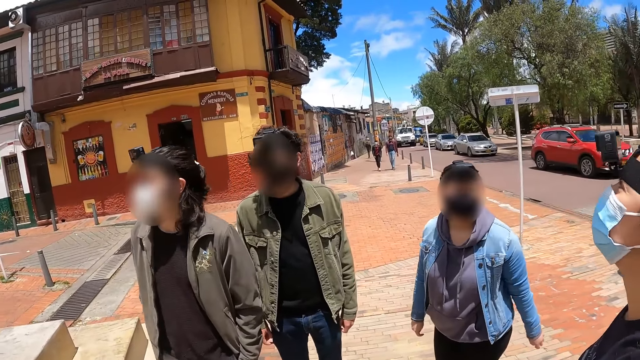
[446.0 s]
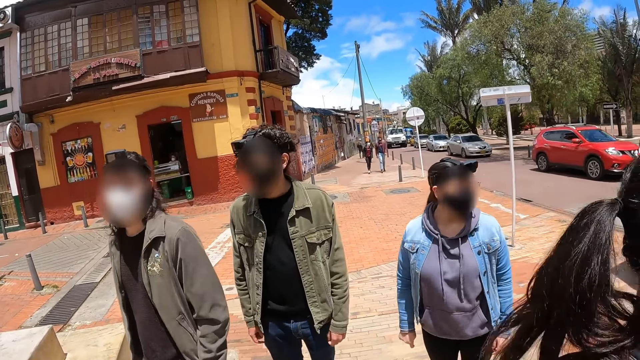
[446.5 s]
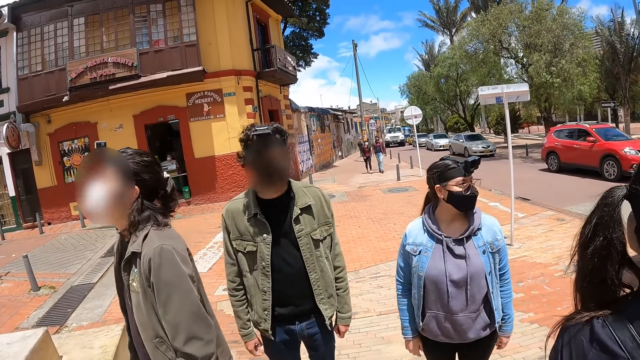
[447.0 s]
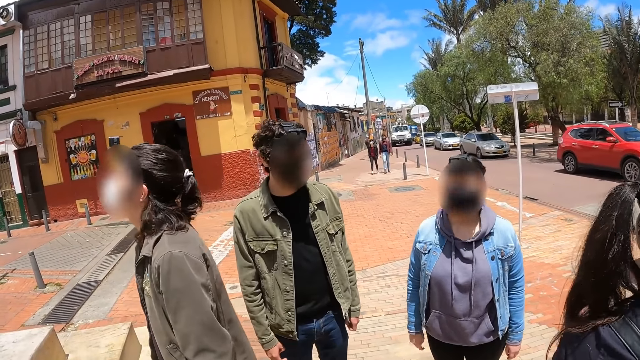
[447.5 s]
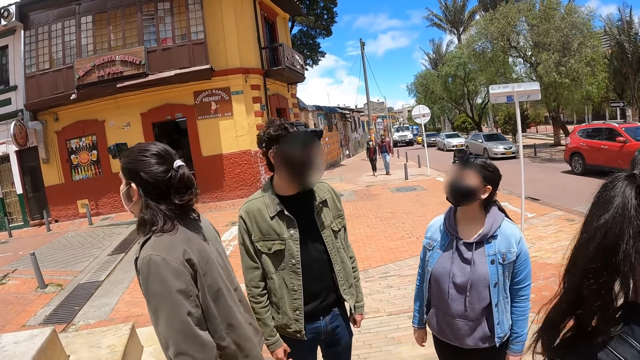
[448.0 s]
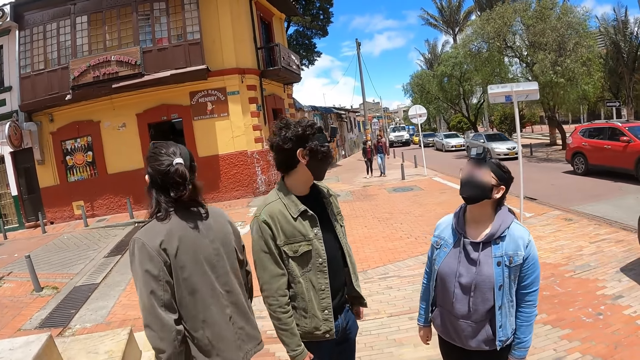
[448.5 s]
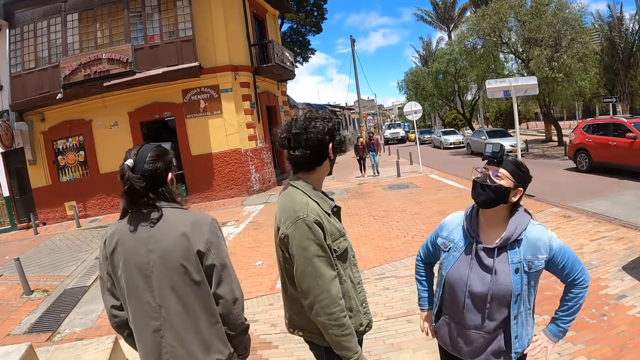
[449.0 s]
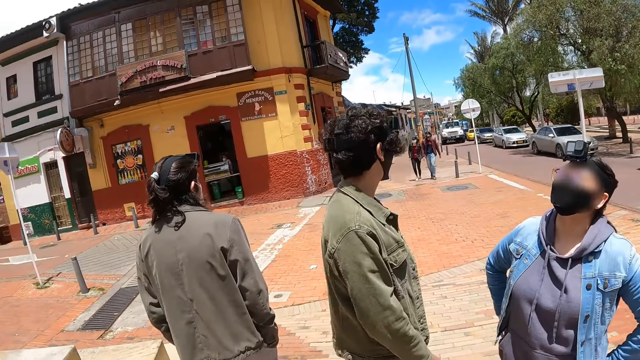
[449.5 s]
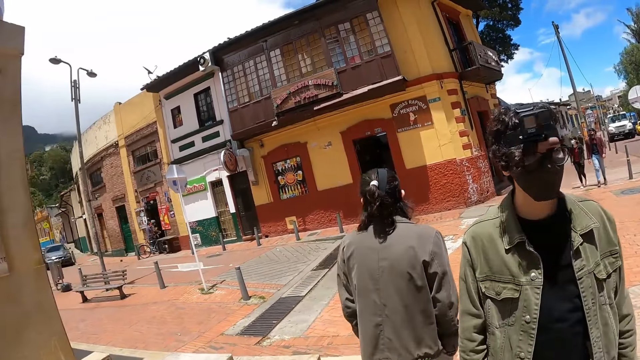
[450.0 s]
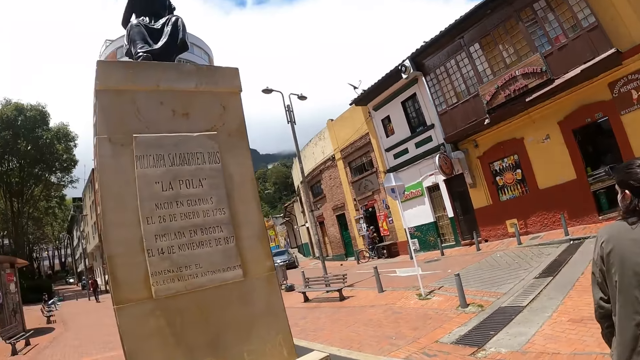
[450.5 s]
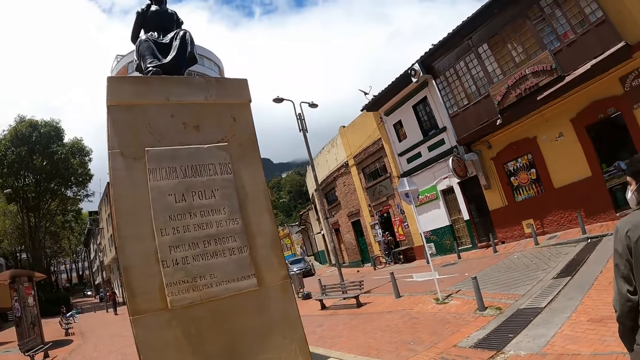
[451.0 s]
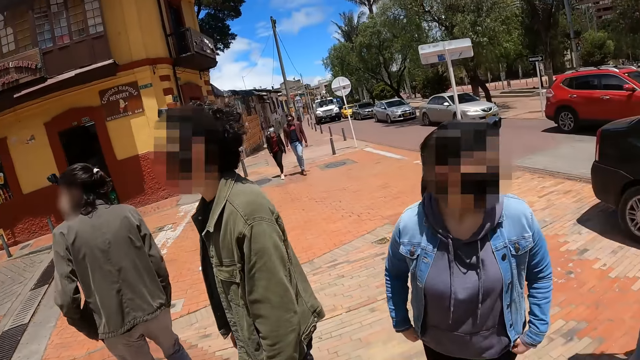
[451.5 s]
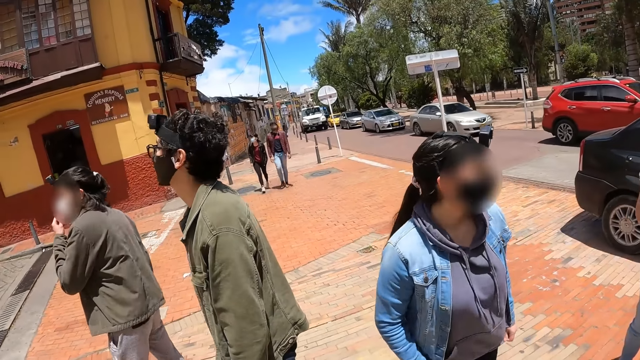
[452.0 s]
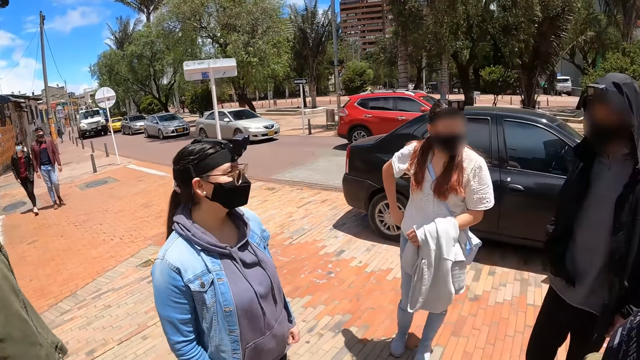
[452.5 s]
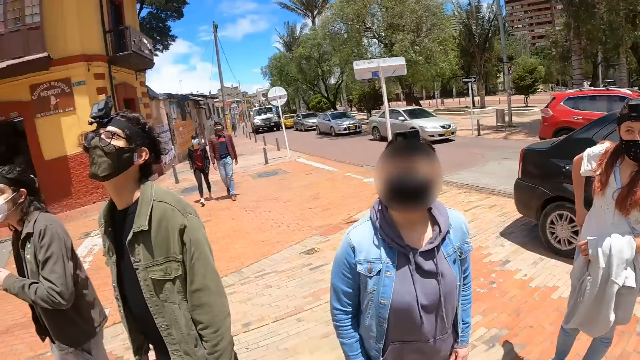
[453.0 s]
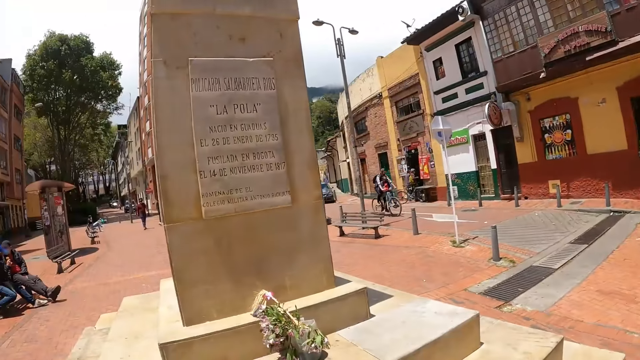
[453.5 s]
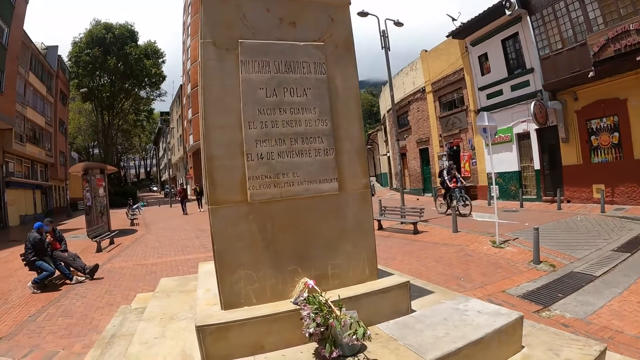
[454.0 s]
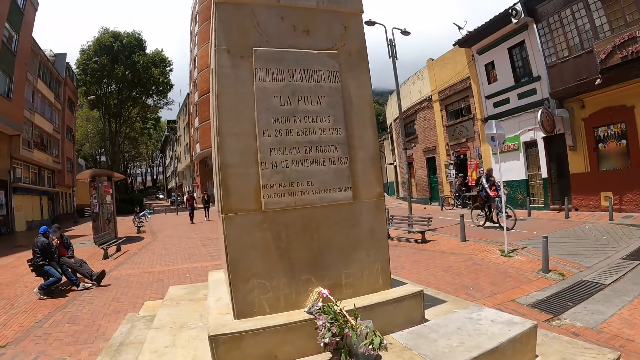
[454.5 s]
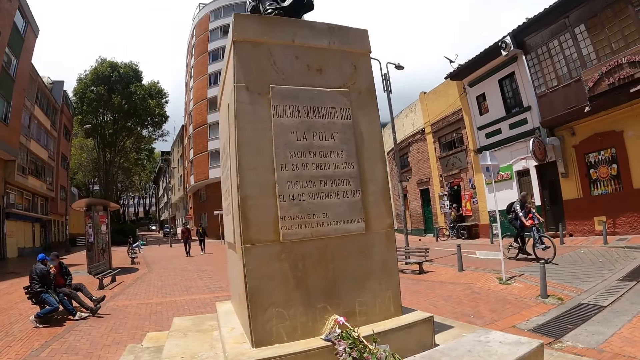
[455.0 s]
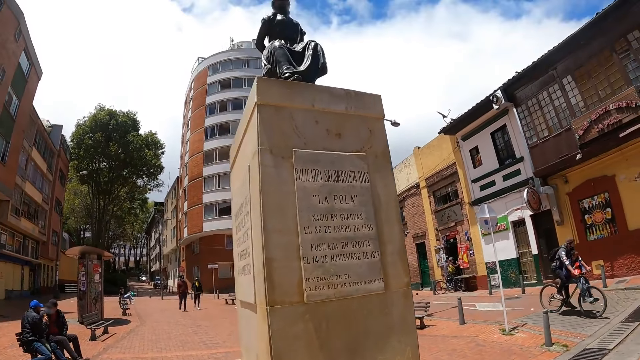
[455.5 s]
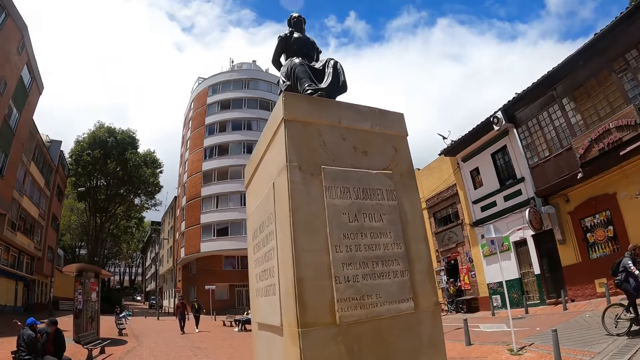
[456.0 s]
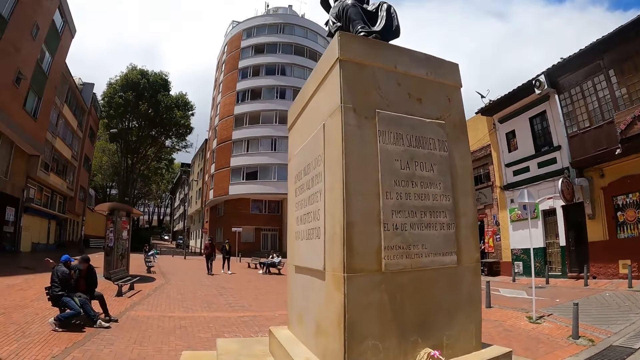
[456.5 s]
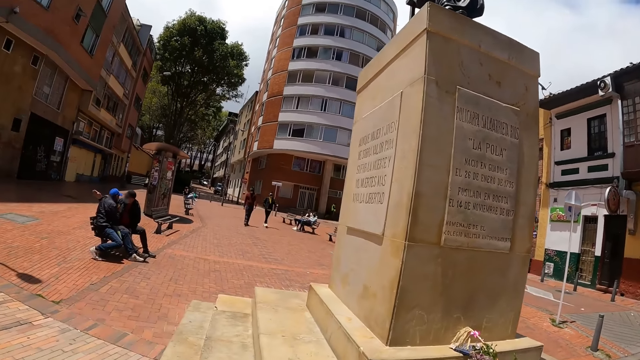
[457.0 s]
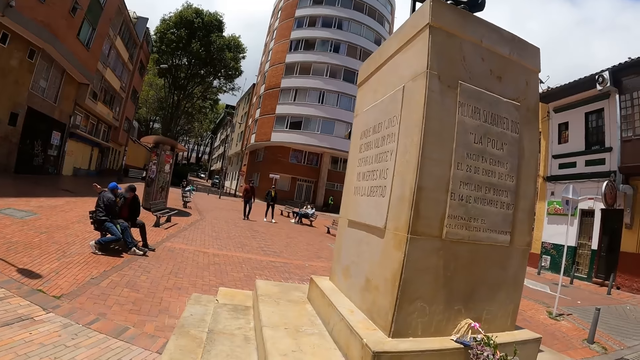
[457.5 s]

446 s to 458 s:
A person looks around. Another person looks around. A third person looks around. A fourth person looks around. The camera wearer interacts with the four persons. They stop walking. They look at the statue. They look at the statue again. They look at the four persons and two other persons. They look at the statue.

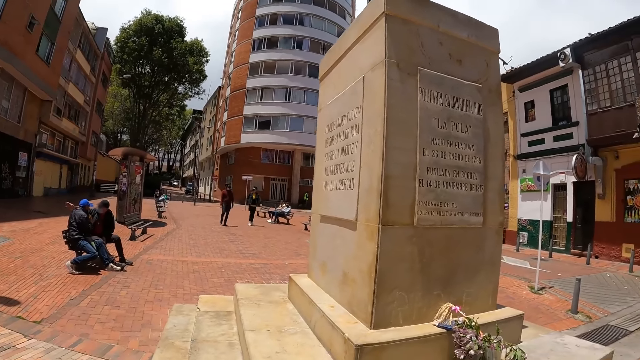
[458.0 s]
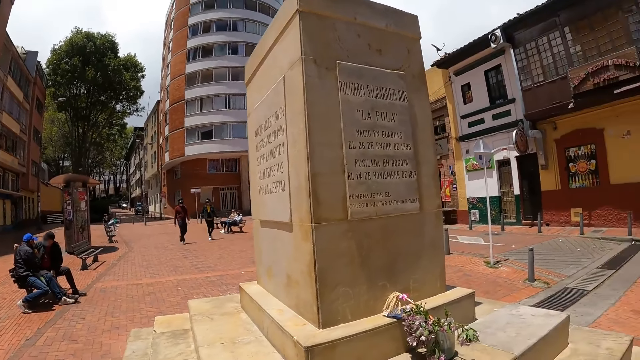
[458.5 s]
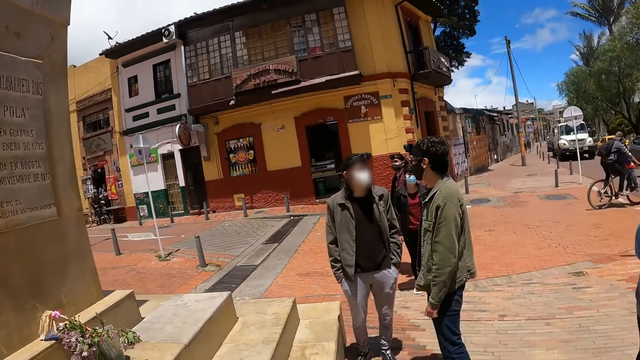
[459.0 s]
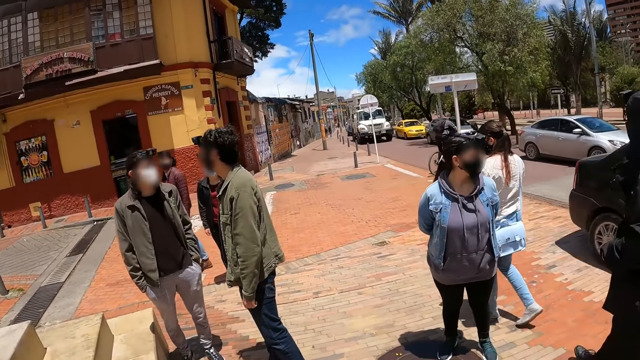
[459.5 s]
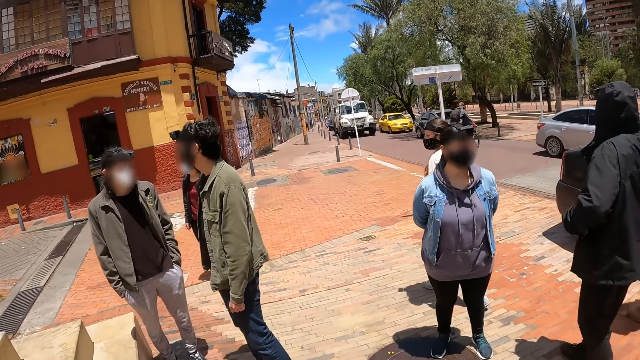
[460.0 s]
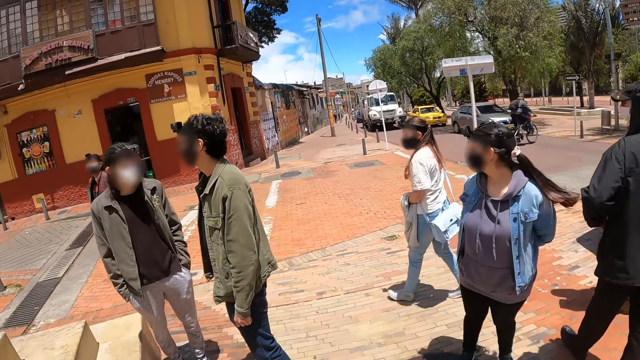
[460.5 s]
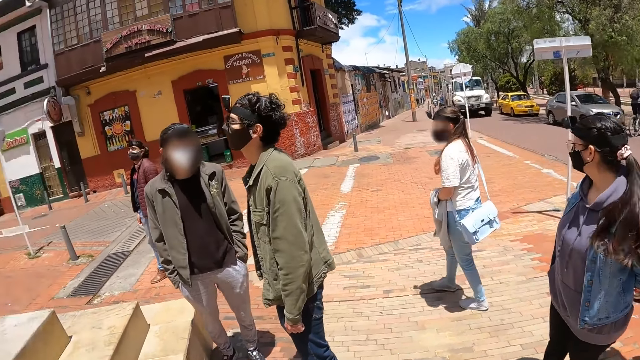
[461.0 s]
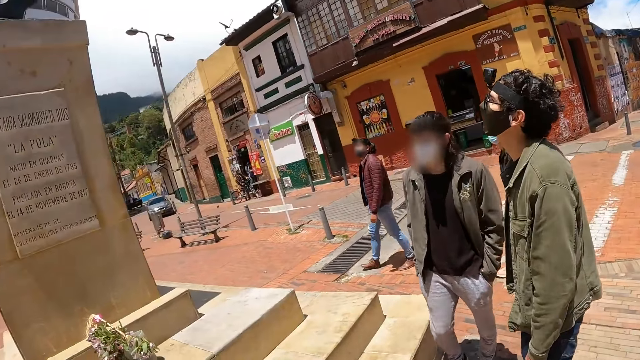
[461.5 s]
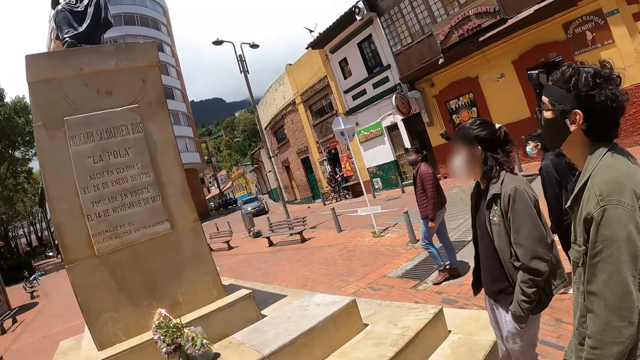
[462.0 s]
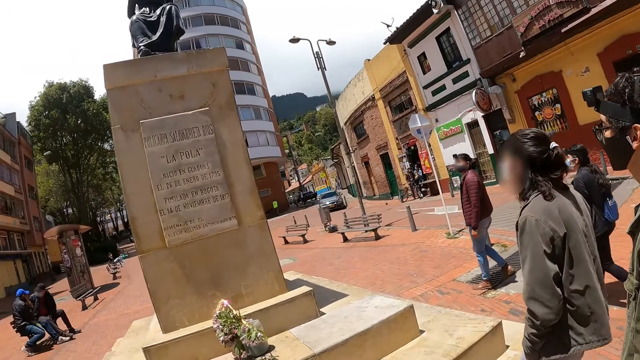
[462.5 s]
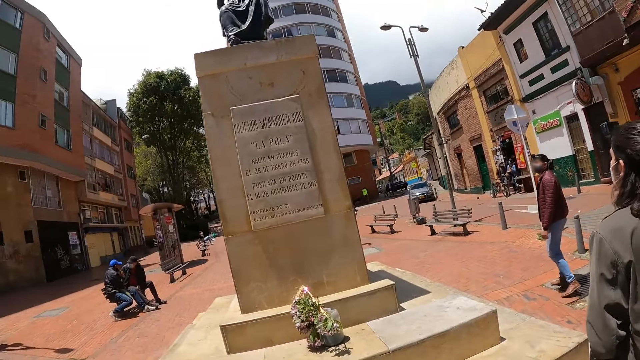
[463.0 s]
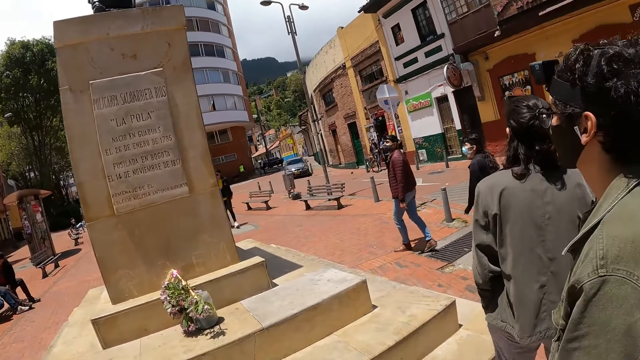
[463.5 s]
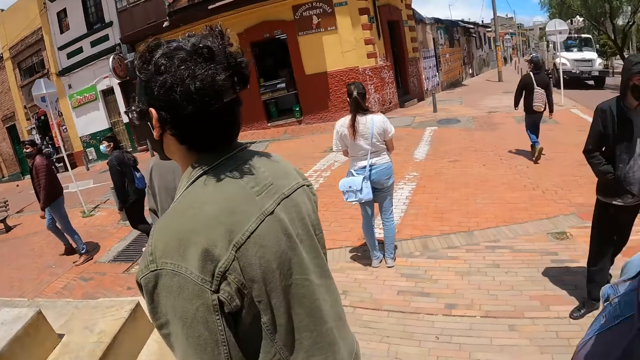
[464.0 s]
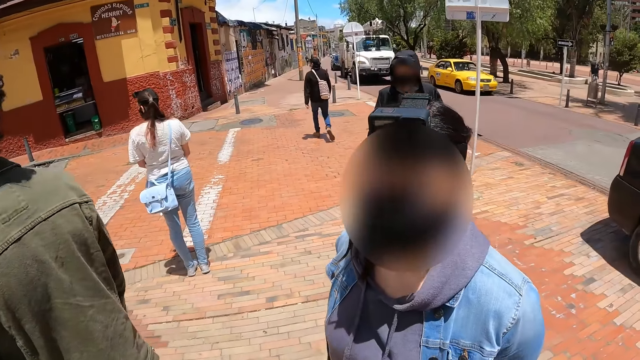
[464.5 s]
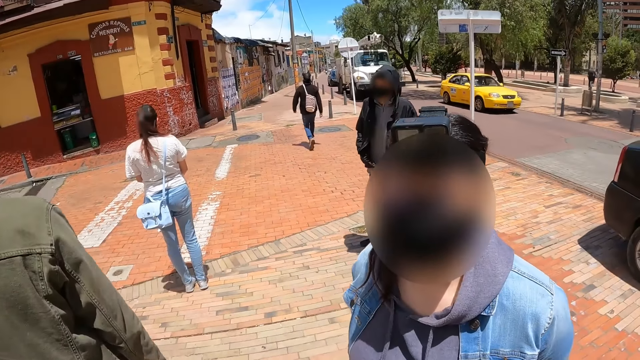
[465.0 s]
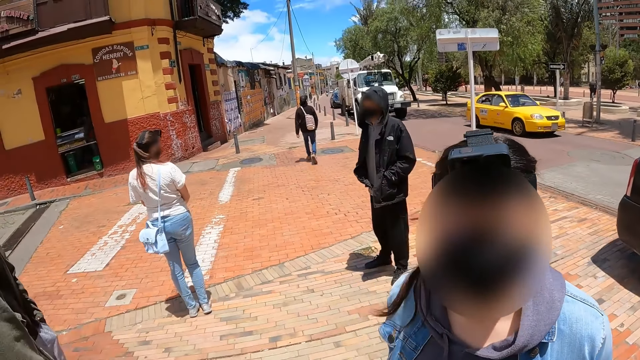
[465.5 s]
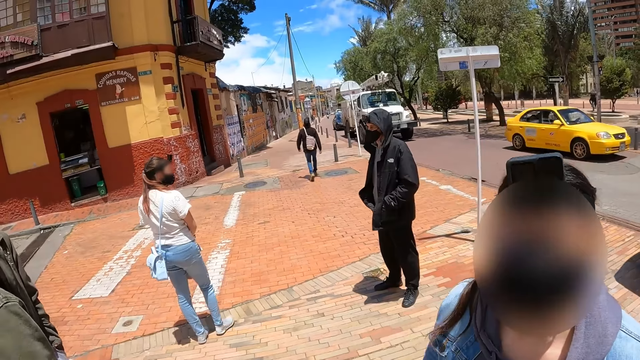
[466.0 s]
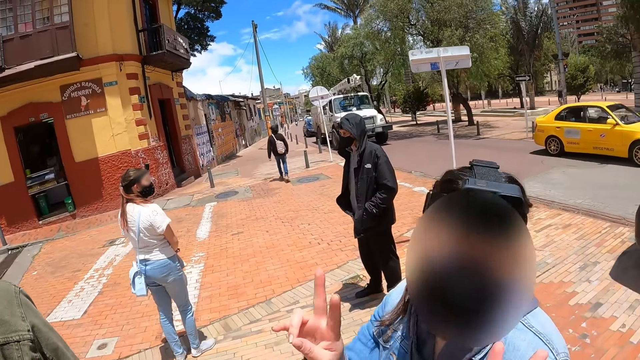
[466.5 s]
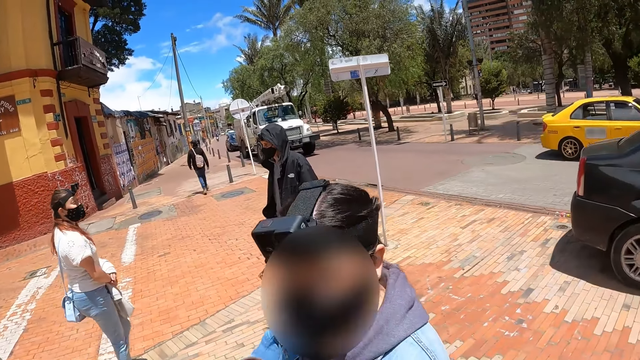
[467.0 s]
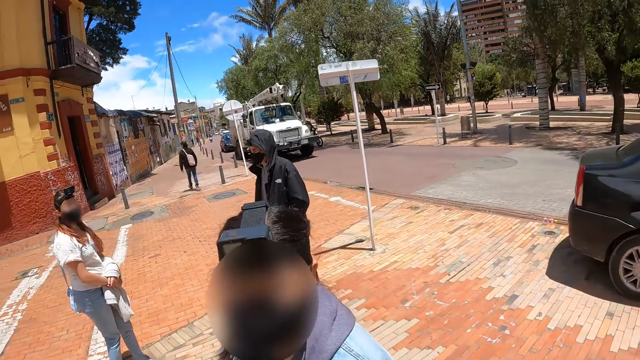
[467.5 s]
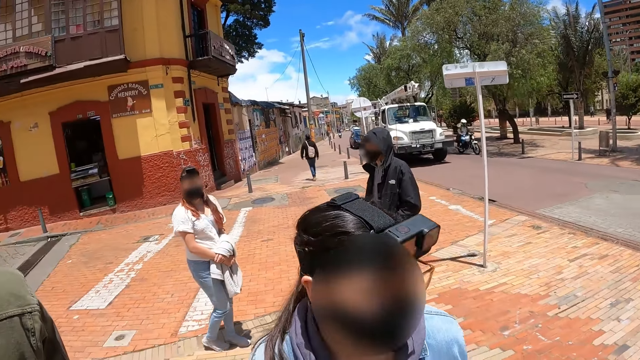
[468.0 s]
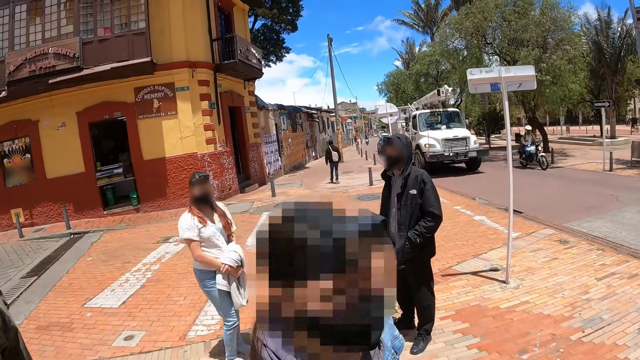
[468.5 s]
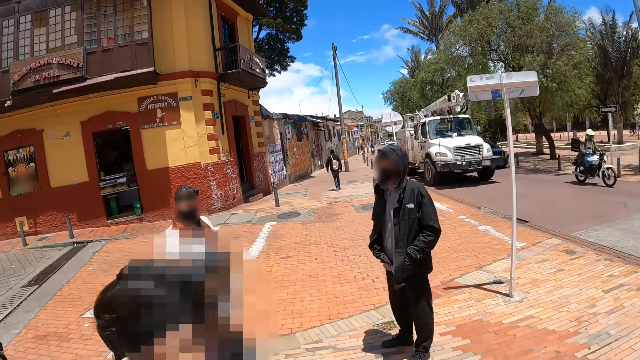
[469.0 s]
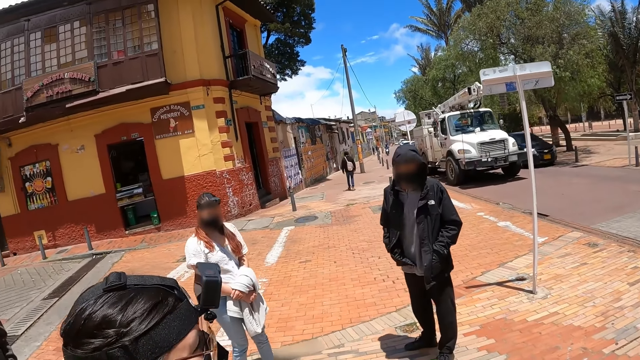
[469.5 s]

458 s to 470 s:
The camera wearer looks at six persons. They converse with a friend. They look around.
